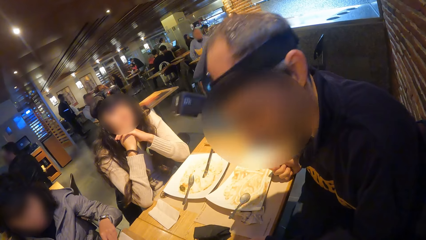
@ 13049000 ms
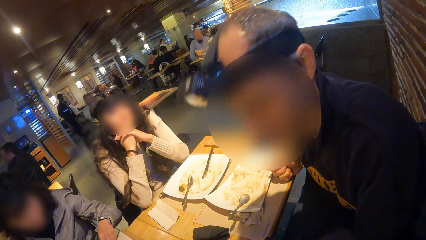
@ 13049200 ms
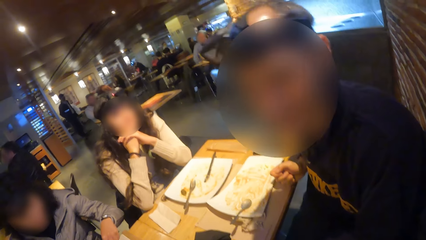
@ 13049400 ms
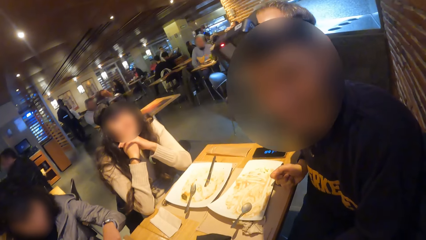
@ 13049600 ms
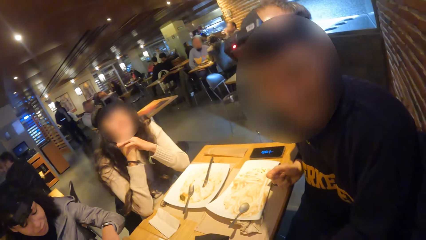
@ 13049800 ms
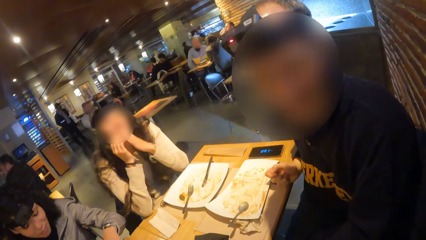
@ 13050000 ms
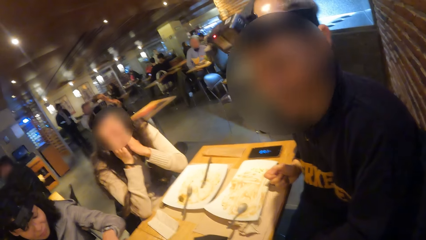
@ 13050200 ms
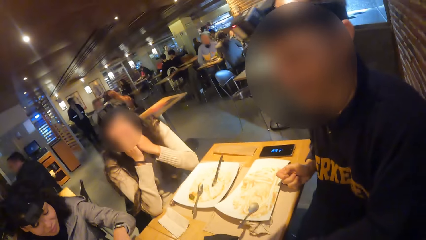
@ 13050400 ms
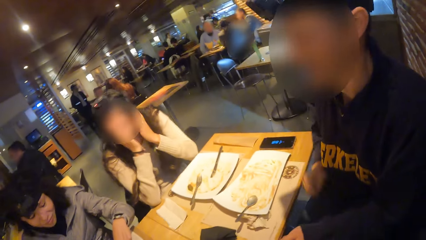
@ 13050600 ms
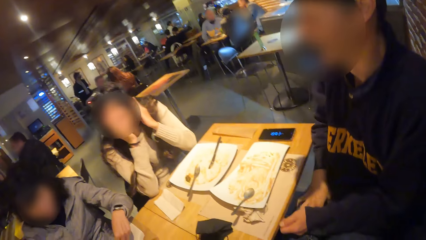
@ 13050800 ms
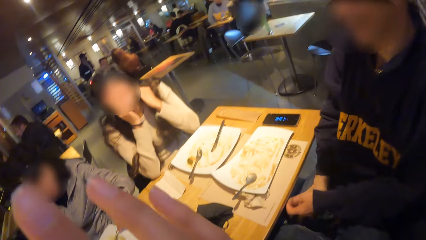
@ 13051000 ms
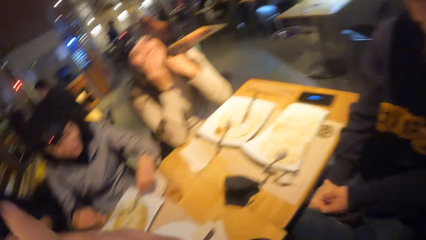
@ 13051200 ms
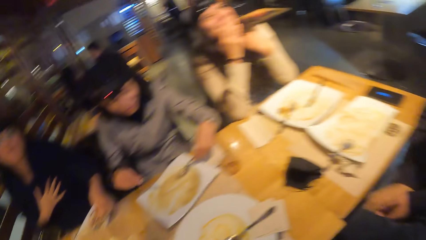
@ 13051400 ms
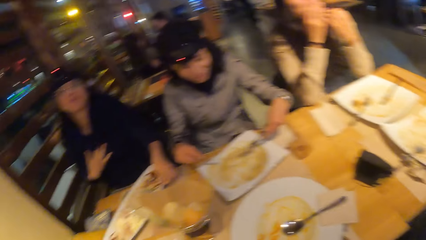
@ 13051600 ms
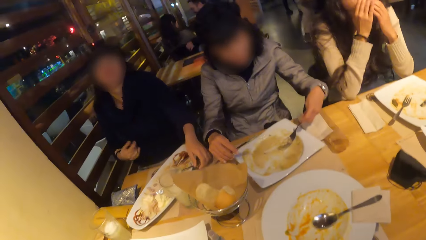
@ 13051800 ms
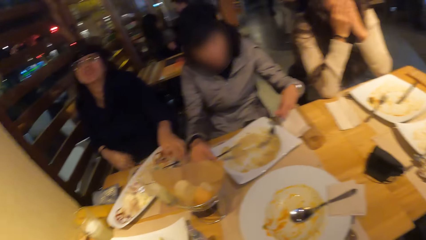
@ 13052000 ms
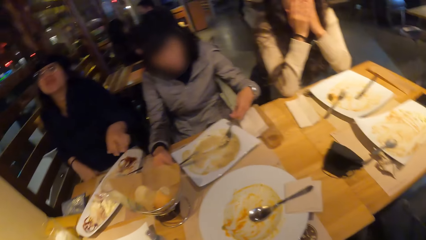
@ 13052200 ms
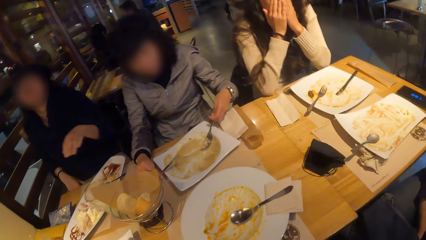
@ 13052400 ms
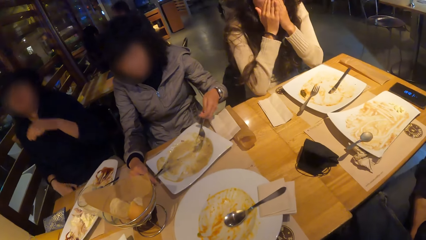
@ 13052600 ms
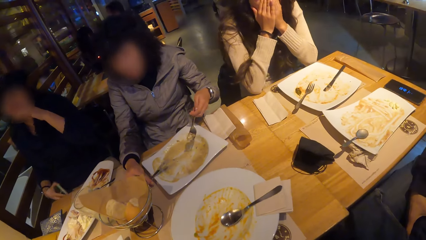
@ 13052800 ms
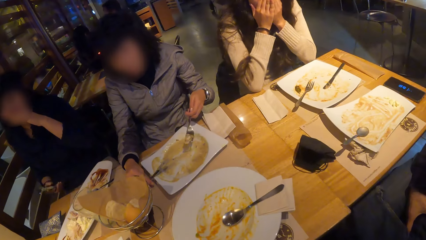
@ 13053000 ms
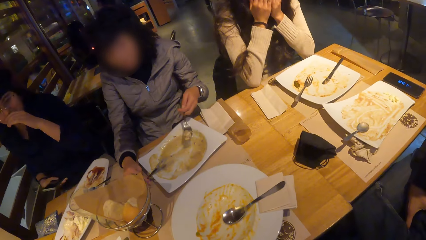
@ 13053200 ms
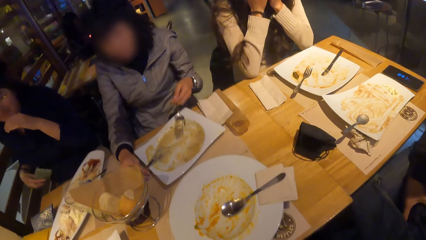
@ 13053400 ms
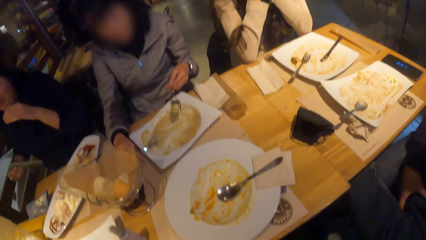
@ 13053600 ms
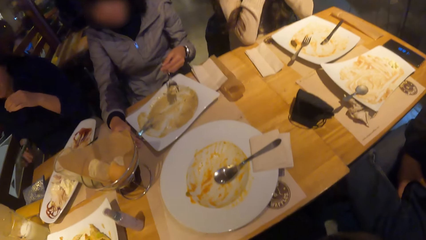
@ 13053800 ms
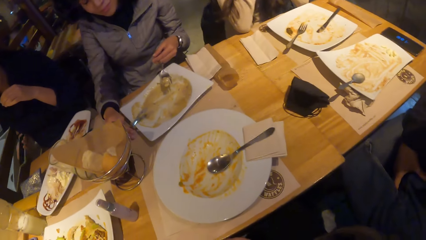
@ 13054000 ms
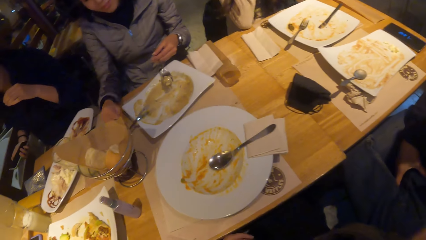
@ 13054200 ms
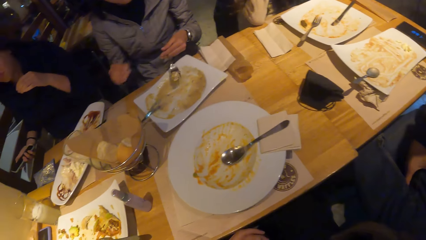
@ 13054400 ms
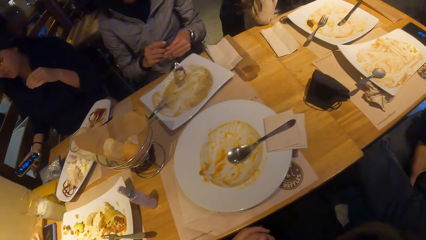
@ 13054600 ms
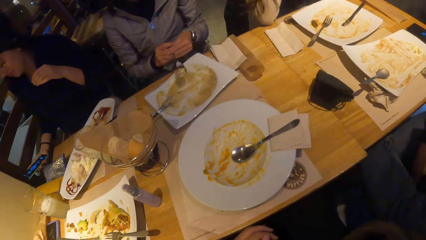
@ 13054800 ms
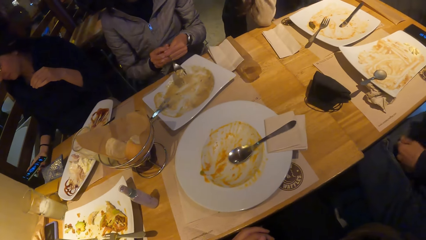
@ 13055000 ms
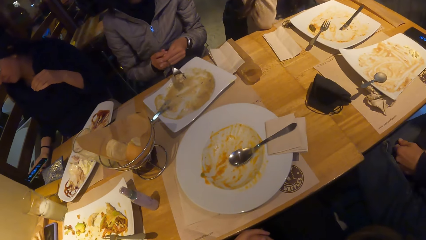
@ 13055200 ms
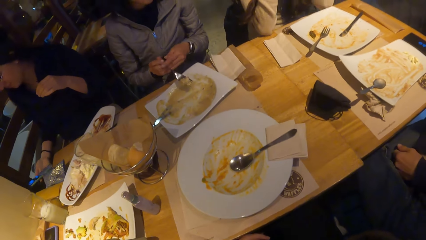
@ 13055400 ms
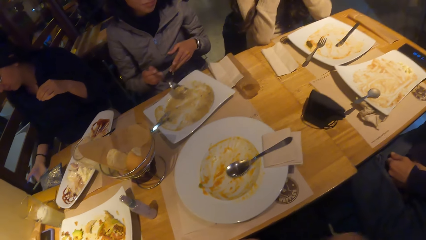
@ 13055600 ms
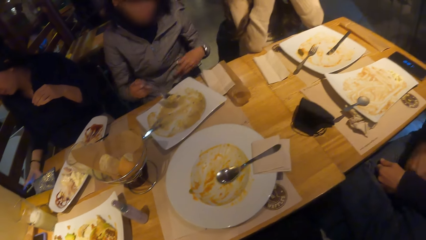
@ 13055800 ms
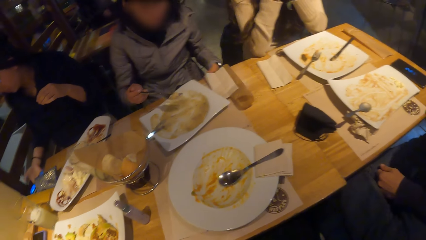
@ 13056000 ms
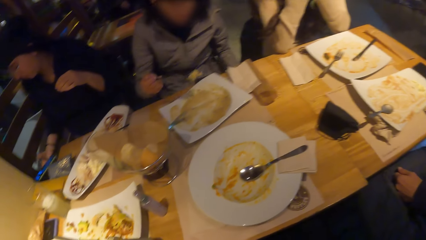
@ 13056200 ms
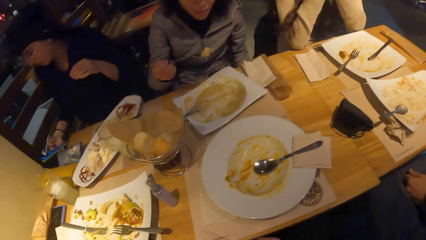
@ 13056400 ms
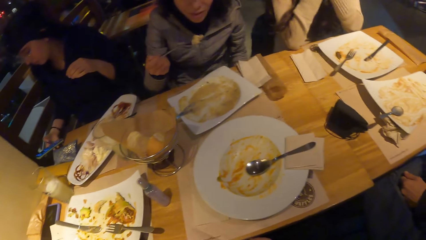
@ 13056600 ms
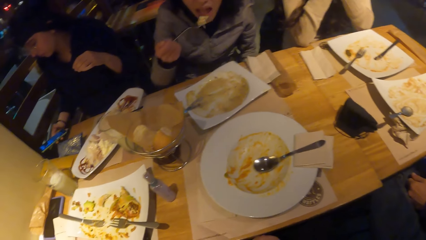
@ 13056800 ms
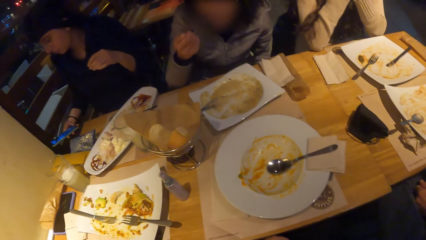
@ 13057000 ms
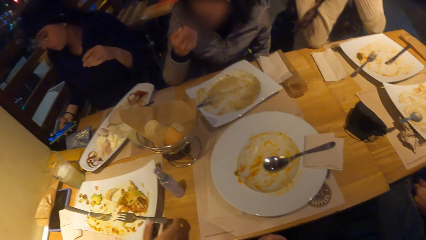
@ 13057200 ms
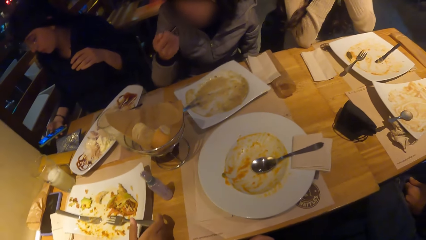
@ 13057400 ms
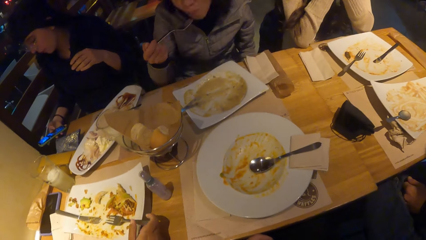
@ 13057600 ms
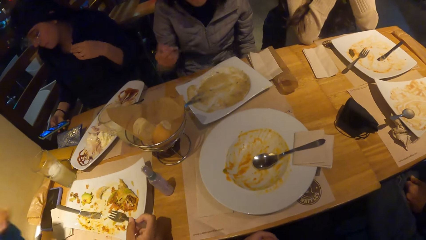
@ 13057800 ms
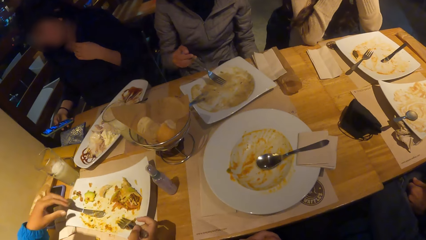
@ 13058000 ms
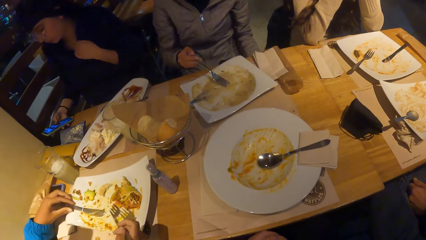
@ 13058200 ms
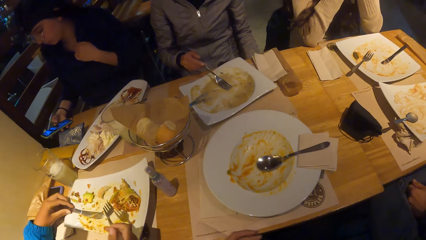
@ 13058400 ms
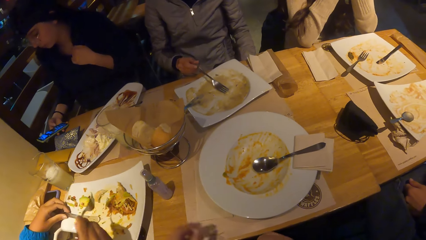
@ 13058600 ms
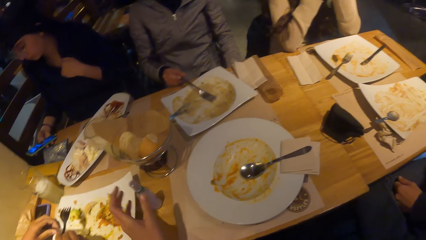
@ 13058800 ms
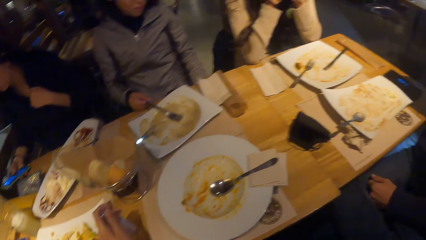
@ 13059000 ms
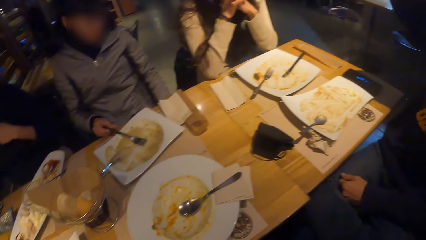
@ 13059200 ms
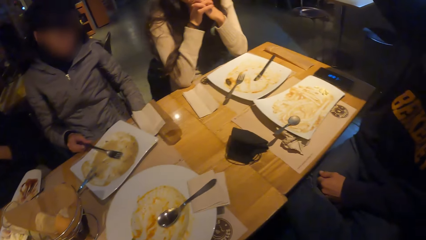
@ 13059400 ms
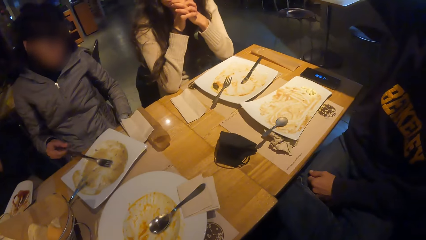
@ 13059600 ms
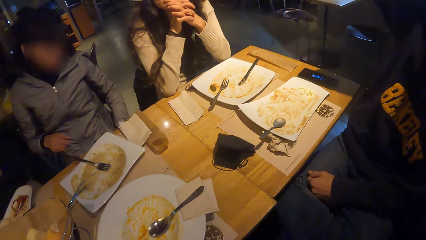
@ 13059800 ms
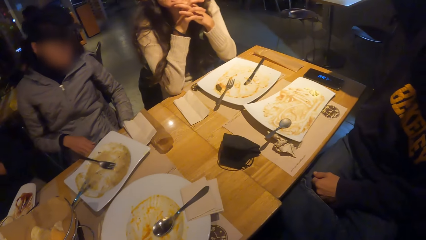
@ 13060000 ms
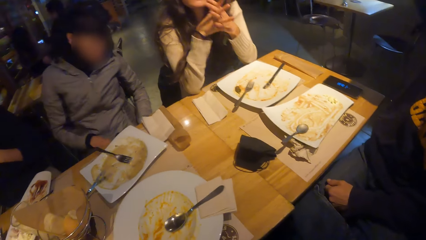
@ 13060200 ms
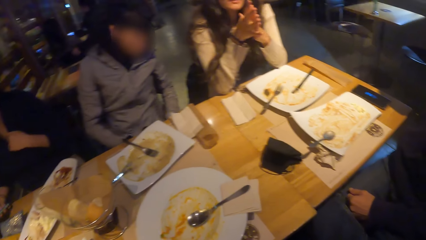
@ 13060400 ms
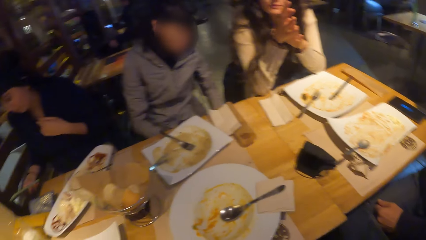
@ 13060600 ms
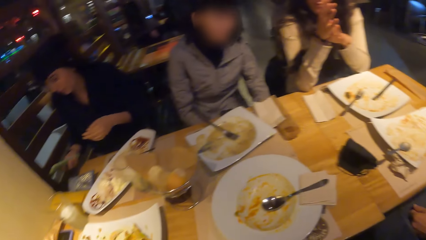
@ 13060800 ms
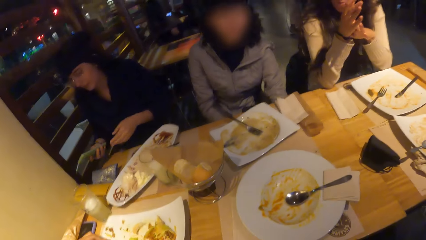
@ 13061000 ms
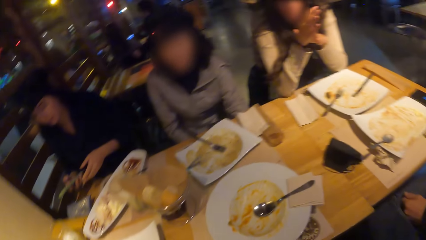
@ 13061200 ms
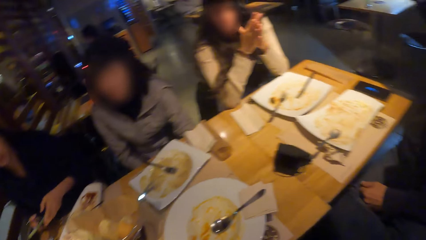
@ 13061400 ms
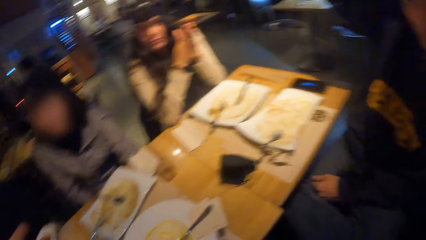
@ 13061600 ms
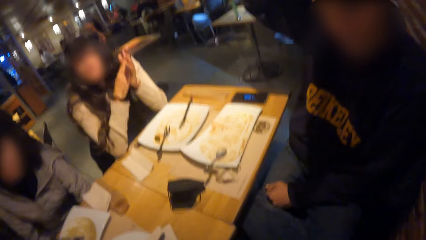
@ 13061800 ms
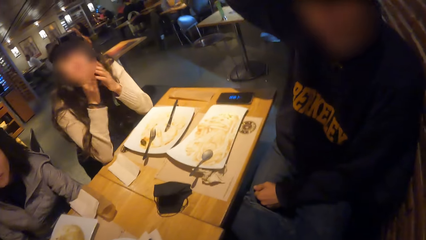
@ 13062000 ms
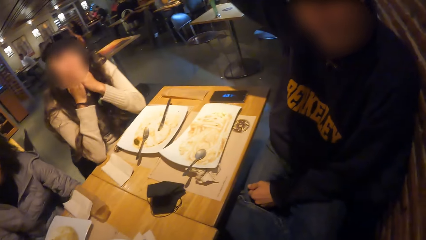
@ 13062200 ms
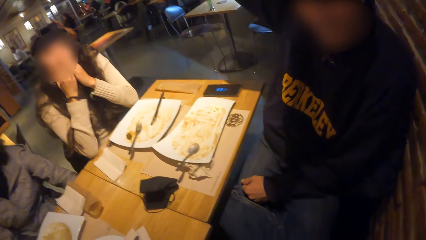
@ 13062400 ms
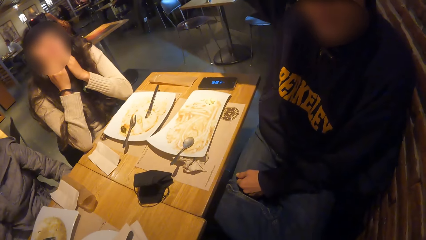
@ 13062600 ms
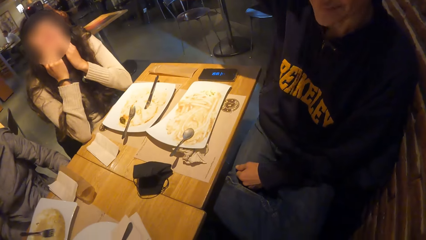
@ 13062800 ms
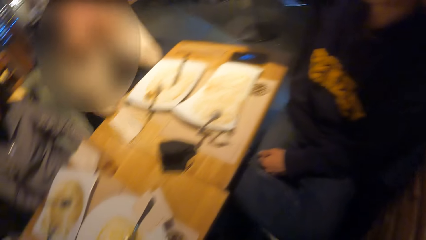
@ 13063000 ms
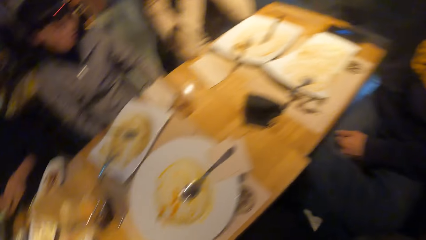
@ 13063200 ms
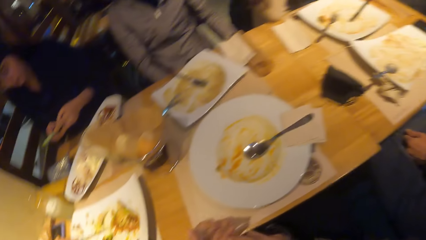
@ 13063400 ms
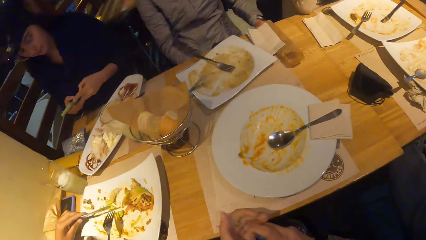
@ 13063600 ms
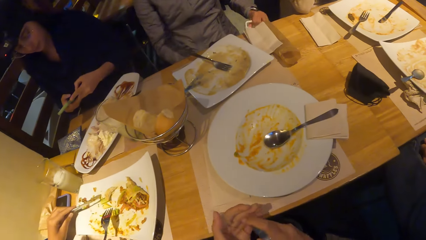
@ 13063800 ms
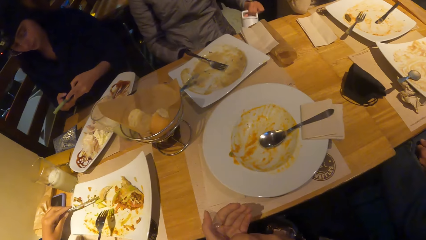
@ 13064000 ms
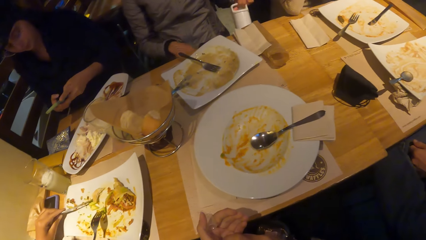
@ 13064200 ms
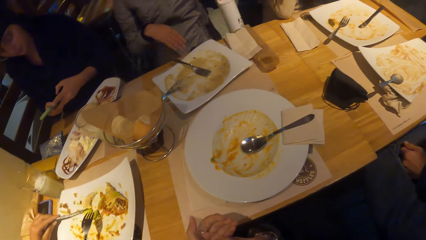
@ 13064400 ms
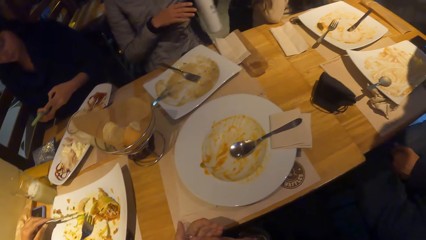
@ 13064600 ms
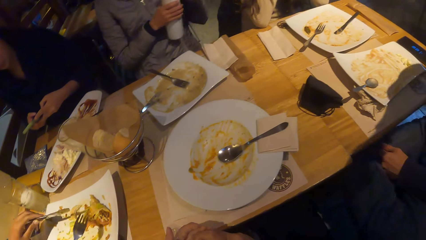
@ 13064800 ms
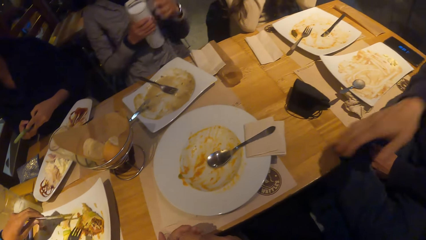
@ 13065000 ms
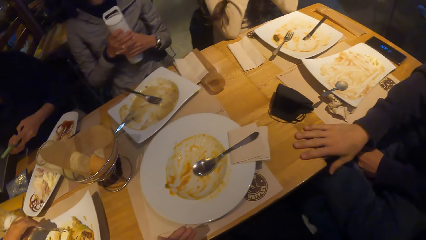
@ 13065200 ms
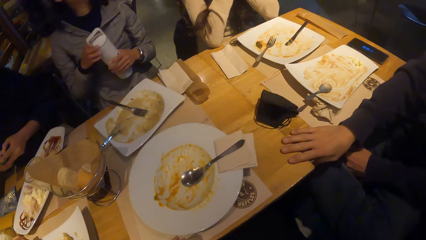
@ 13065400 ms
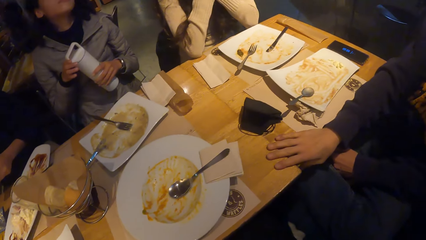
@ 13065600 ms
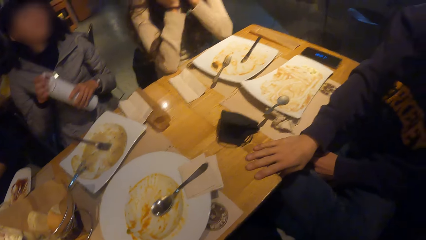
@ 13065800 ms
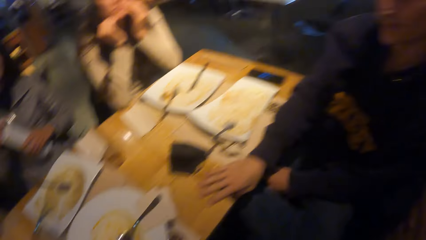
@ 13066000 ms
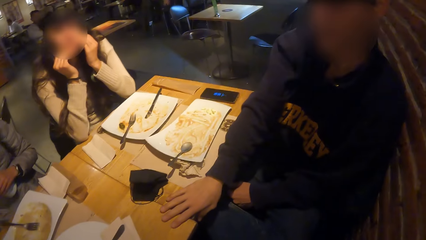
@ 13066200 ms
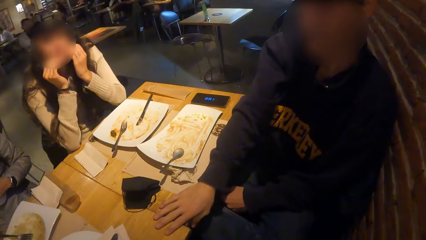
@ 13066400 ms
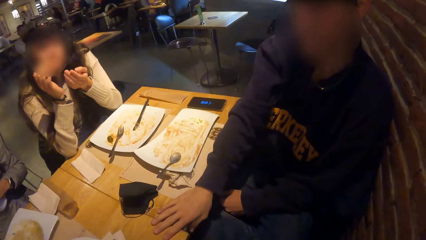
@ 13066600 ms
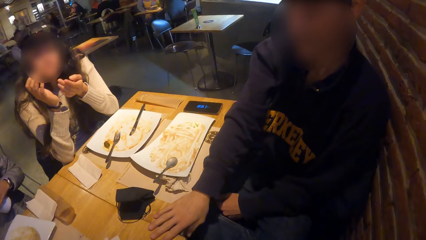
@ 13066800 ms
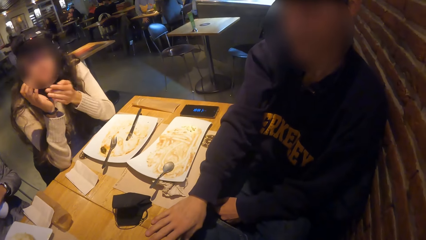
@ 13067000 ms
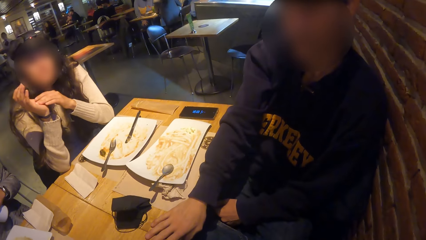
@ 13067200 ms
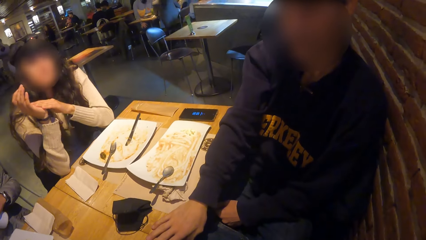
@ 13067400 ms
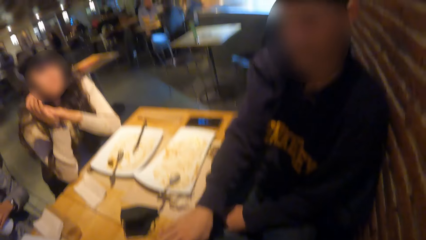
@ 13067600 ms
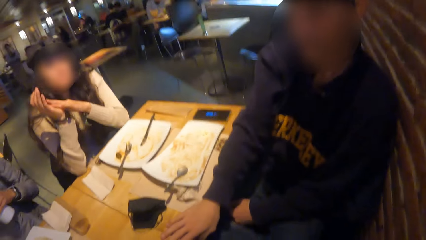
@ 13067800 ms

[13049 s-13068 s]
The man converses. A woman places her knife on her plate with her right hand. Another woman puts down her hand, picks up a phone from her lap with her right hand, touches her face, and operates the phone with her right hand. The first woman holds a fork with her right hand and eats her food with the fork in her right hand. A third woman picks up her fork from her plate with her right hand and picks up her knife from her plate with her left hand. The camera wearer picks up a bottle of hand sanitizer from the table with her left hand. The first woman places her fork in her plate with her right hand. The camera wearer looks around. The first woman brings out a water bottle from her bag with her left hand. The camera wearer squeezes the hand sanitizer on her left hand from the bottle of hand sanitizer in her right hand. The first woman holds the water bottle with her right hand. The man places his right hand on the table. The third woman takes the food with the spoon. The first woman opens the water bottle.
